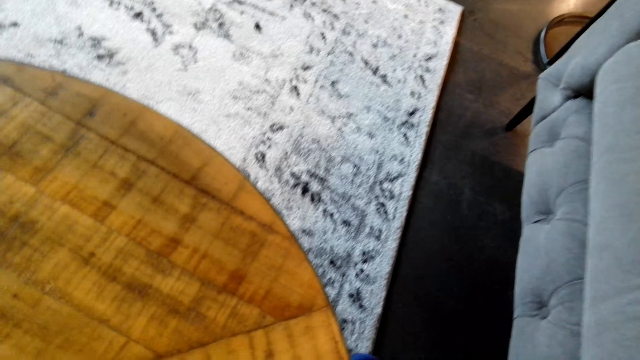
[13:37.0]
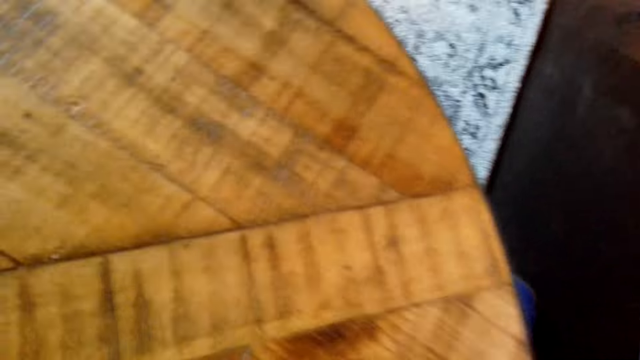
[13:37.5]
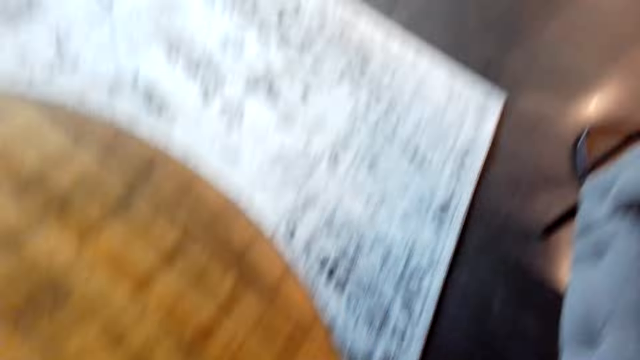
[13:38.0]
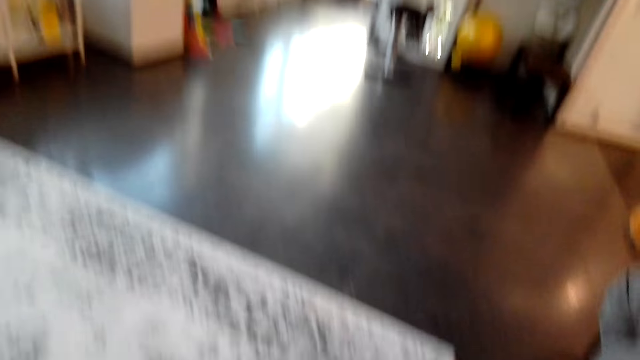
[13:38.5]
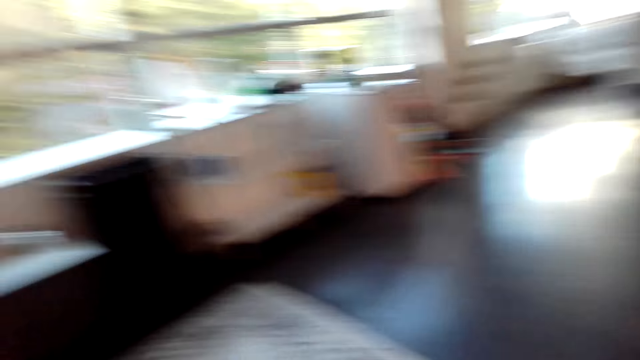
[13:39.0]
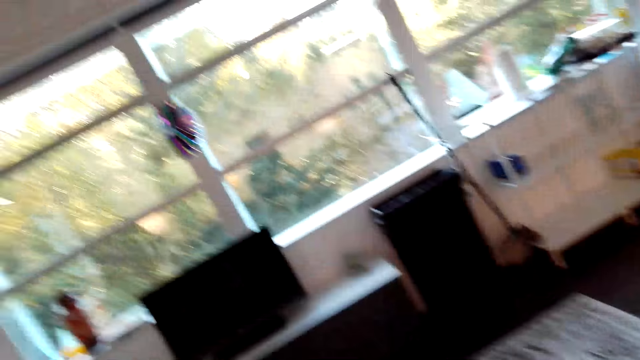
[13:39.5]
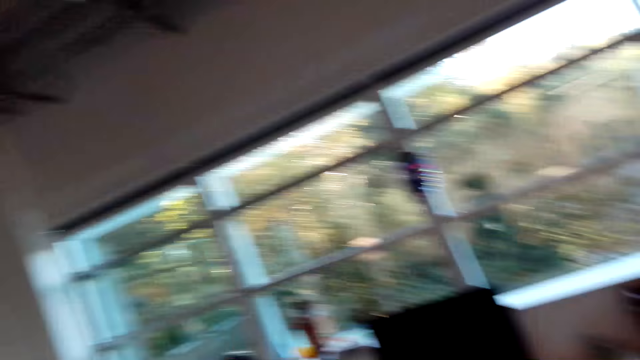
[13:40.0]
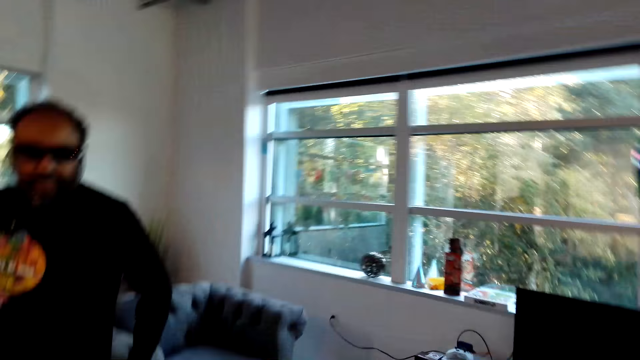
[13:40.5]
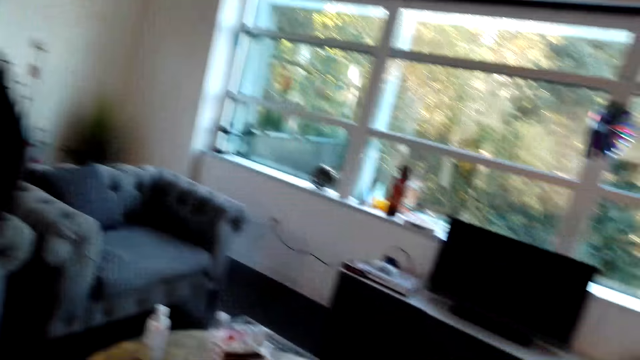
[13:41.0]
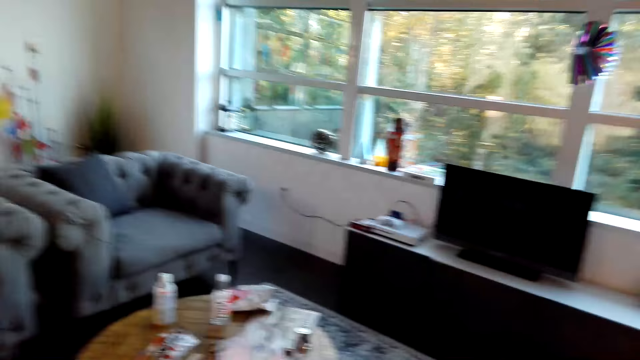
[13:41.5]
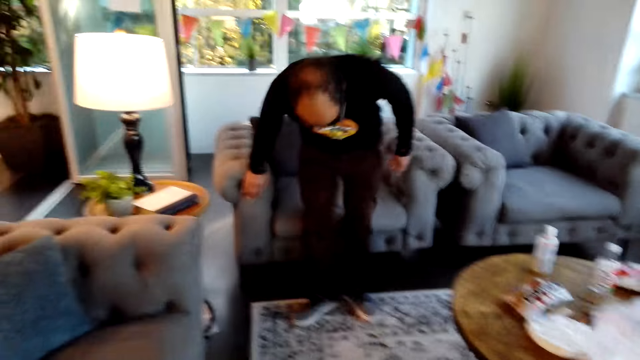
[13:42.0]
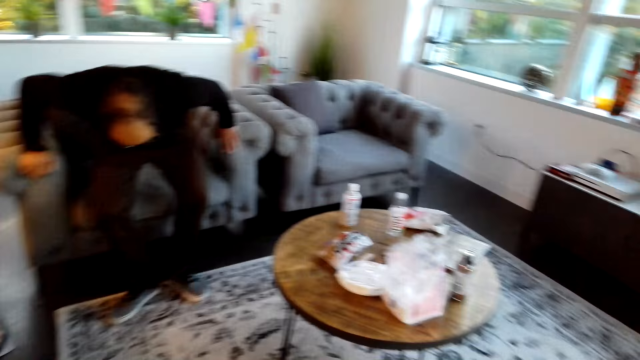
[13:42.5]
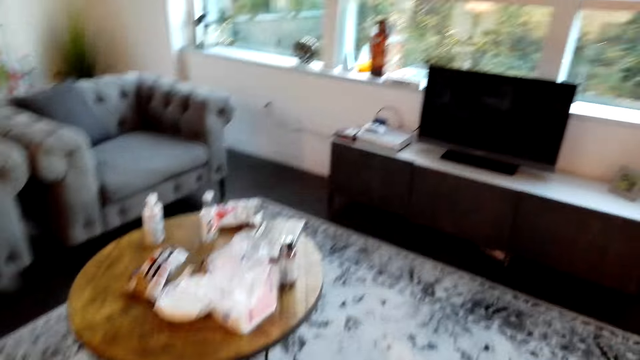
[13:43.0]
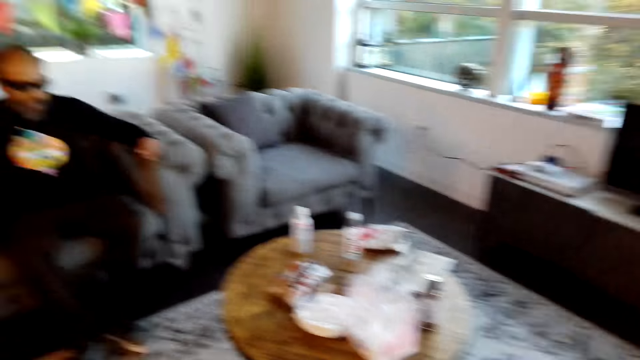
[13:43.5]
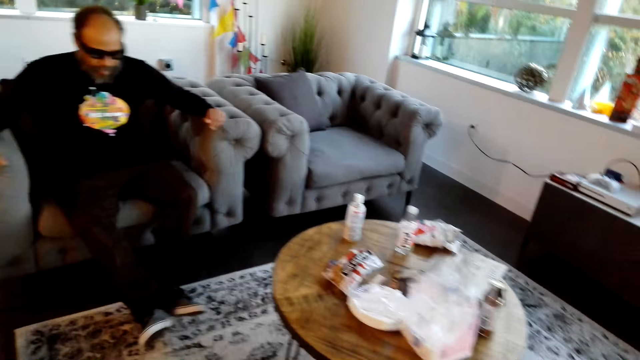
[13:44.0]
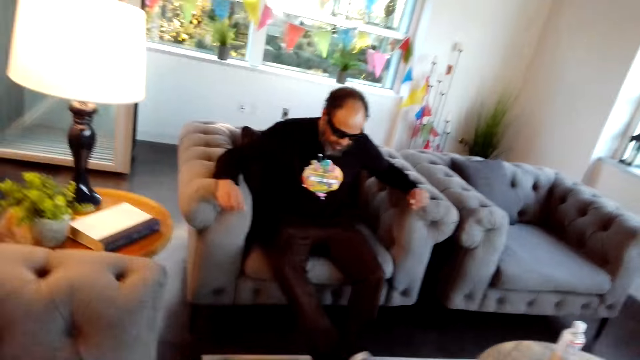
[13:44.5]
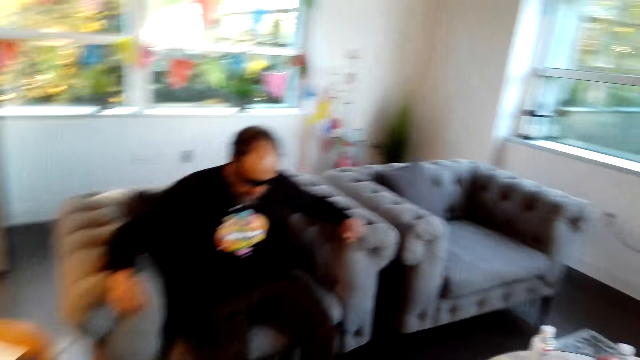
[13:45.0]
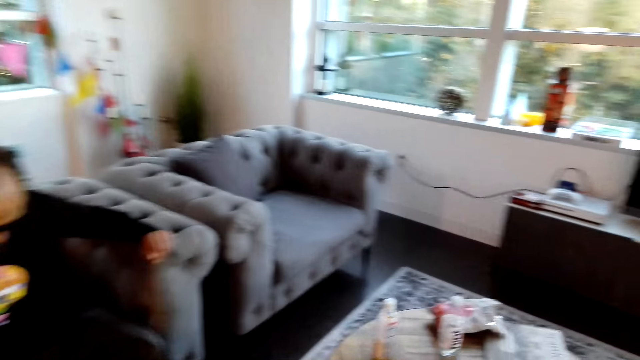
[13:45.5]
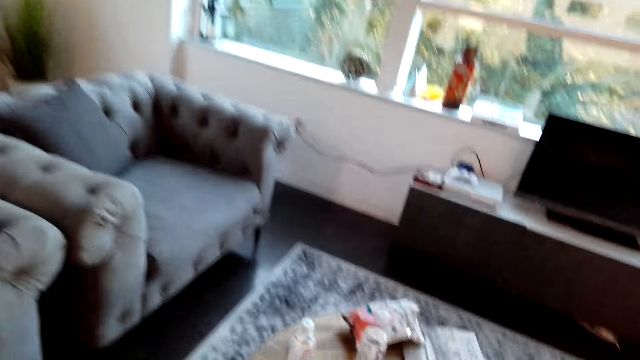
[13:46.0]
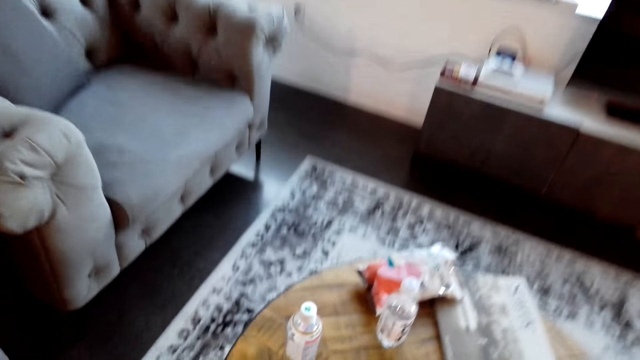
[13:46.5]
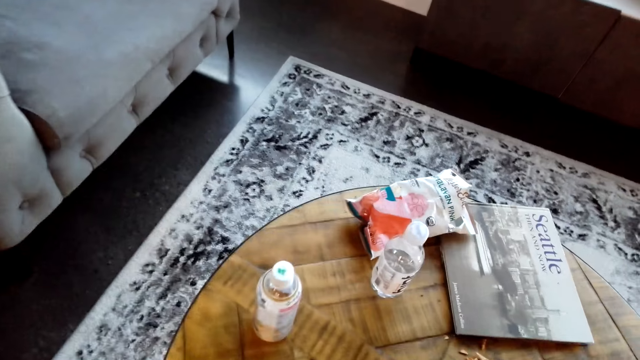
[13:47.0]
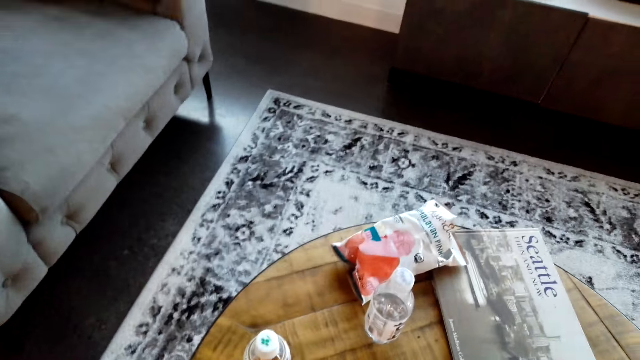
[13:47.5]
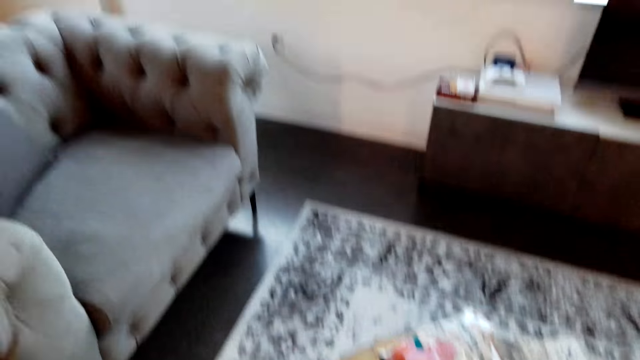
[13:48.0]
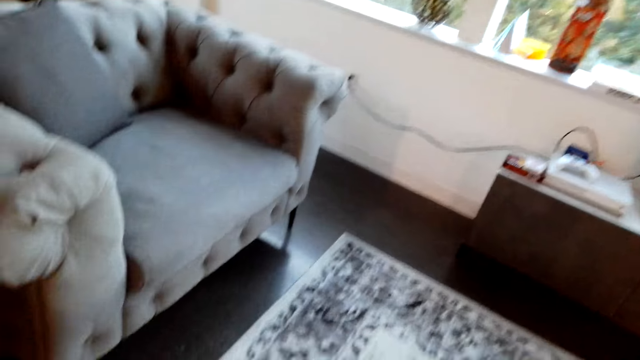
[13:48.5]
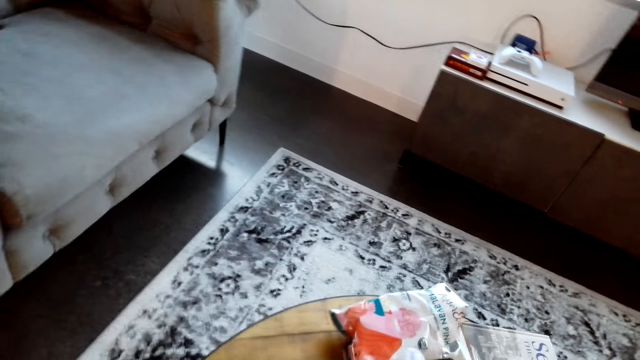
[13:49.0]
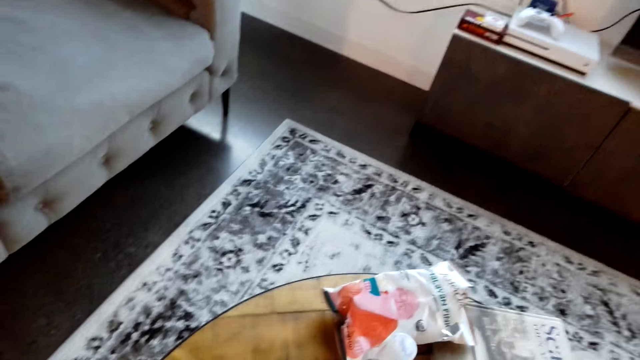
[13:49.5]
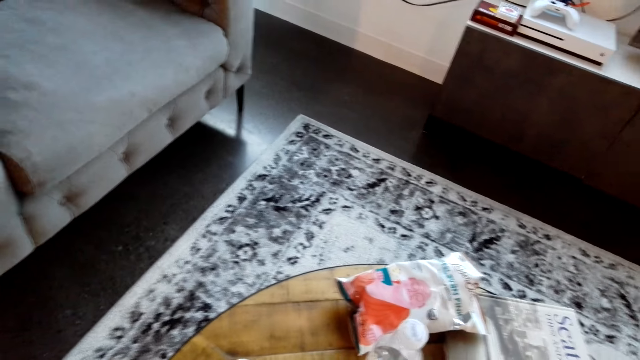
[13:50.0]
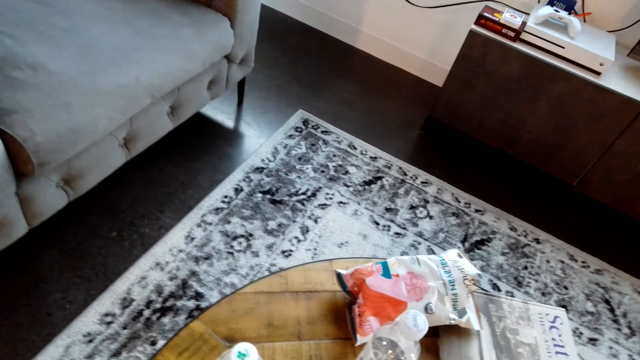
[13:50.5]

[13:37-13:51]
The camera wearer looks around. They speak. A man looks around. The man speaks and sits on the couch. The camera wearer walks around. They walk around again. They look around.

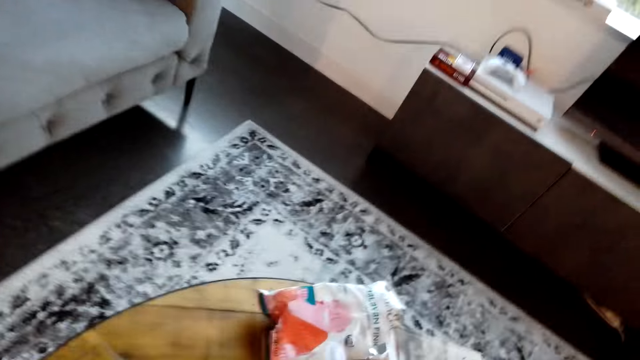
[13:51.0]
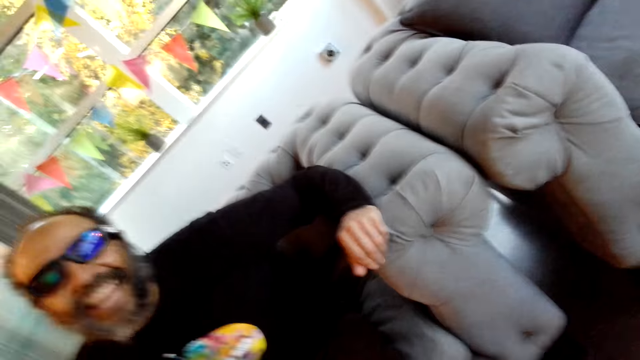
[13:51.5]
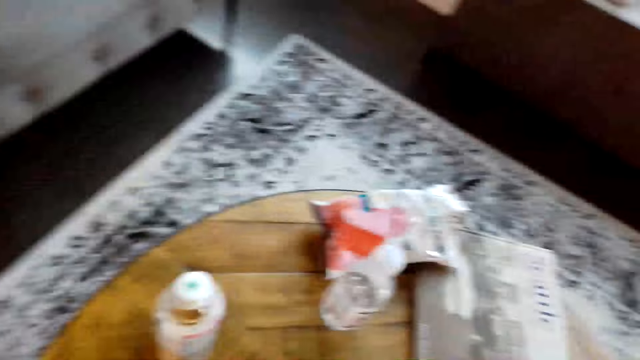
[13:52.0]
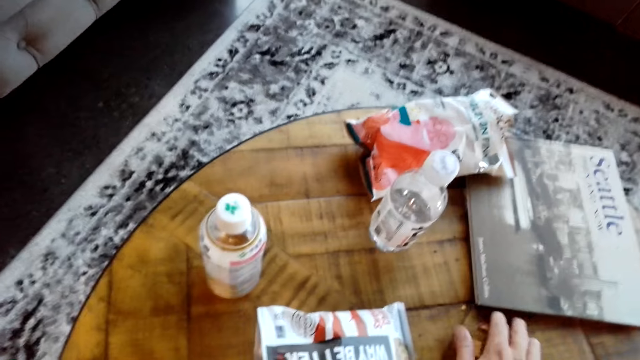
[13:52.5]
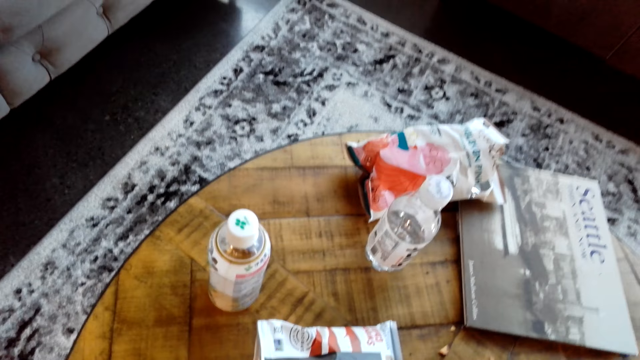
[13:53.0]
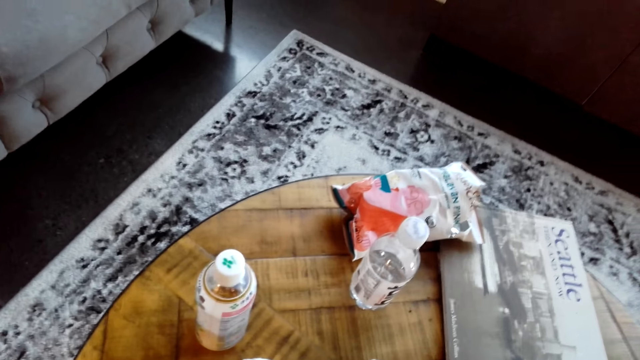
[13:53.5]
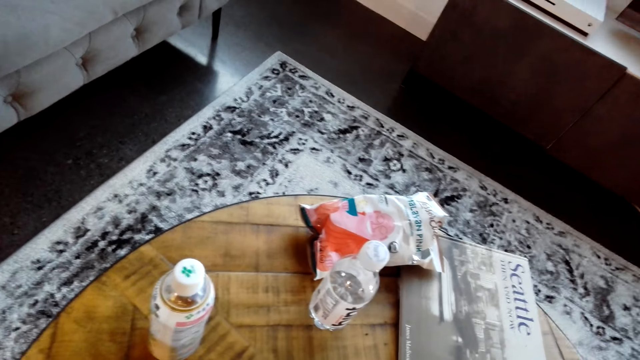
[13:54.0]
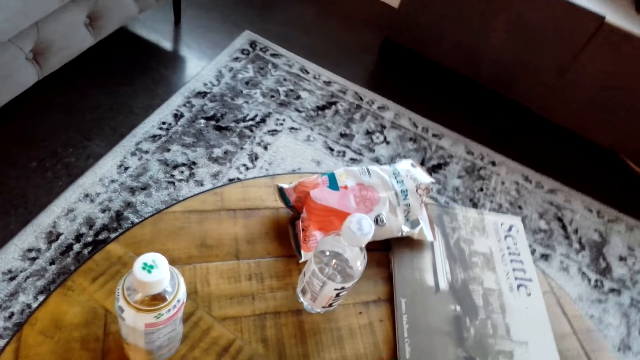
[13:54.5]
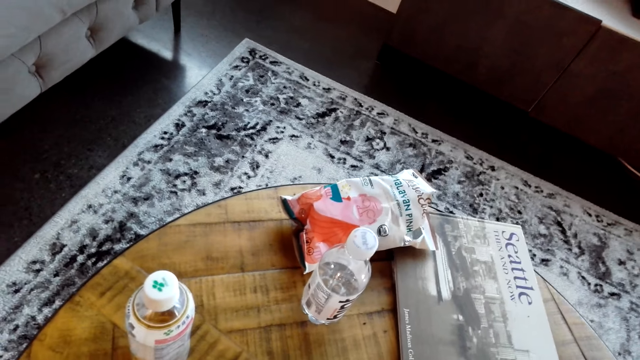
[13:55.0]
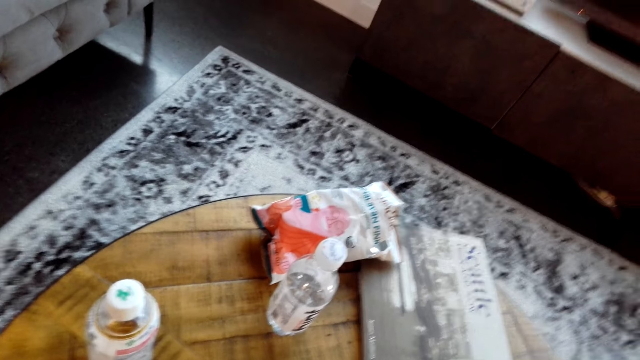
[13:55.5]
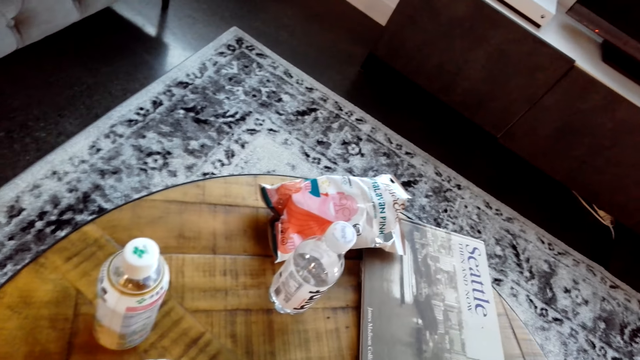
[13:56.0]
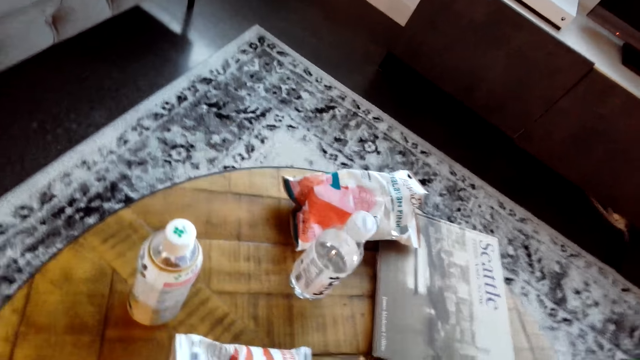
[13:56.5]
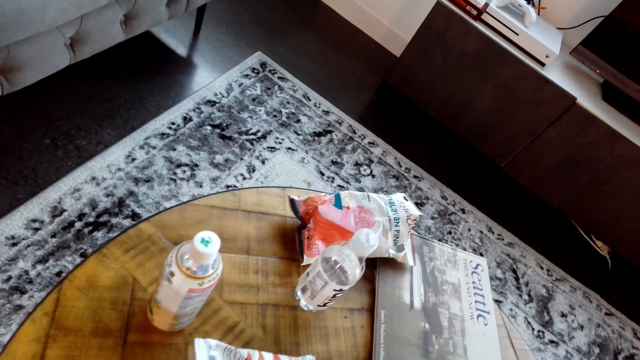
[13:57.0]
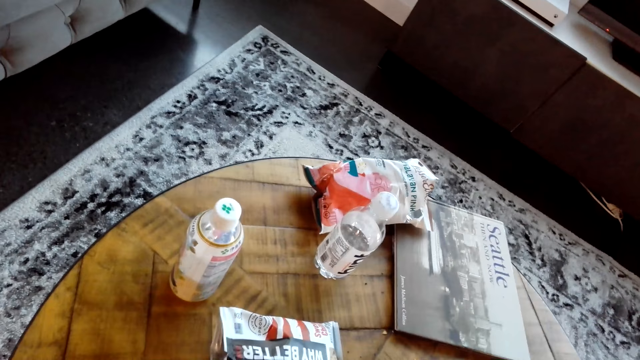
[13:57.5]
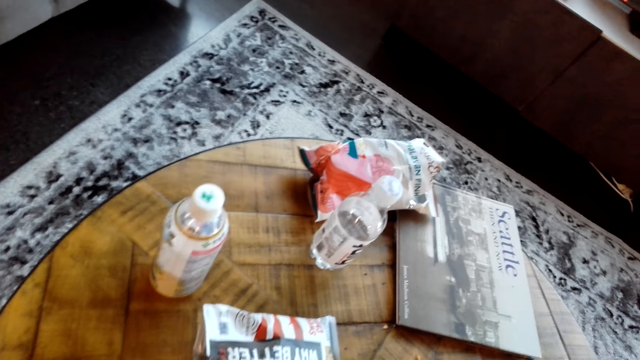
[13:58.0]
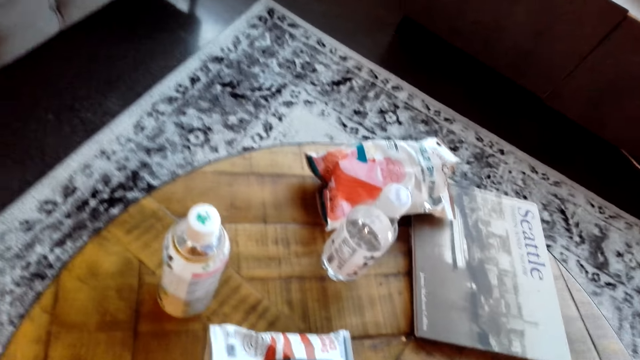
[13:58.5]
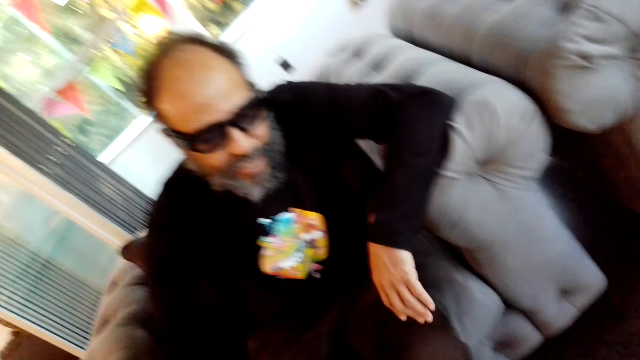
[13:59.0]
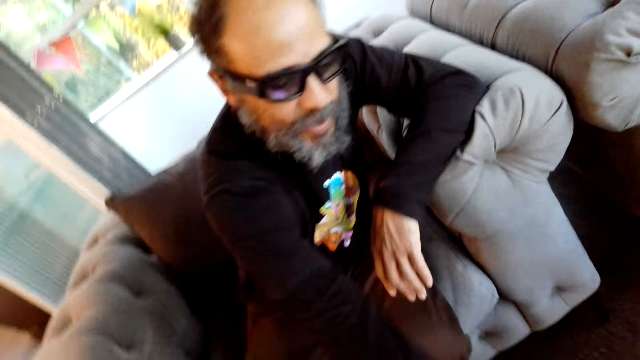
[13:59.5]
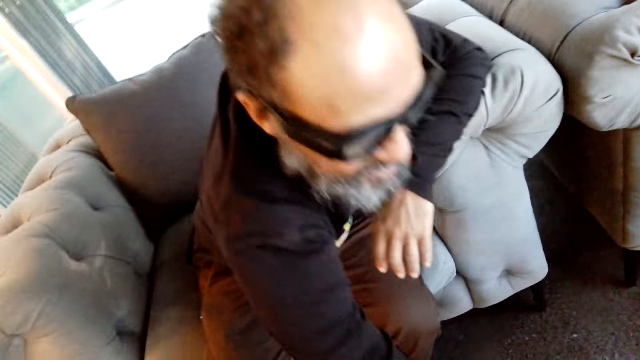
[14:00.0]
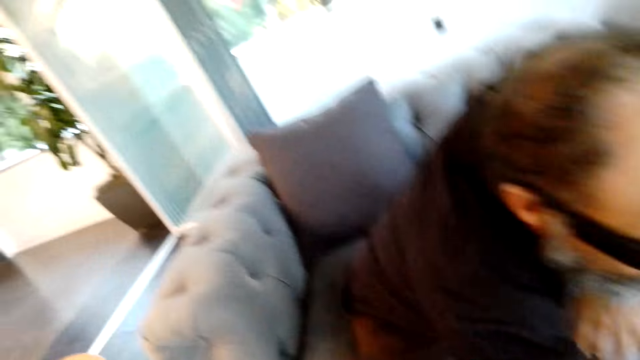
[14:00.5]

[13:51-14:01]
A man sits on a couch. The camera wearer picks a nut on a table. They look around. The man moves around and moves a hand.
